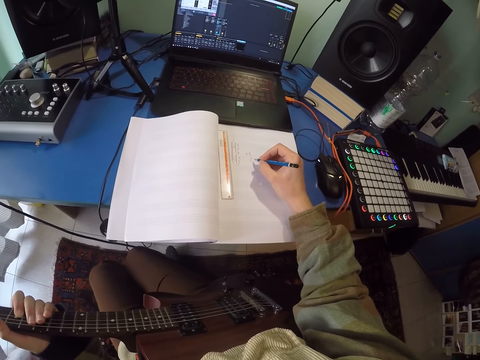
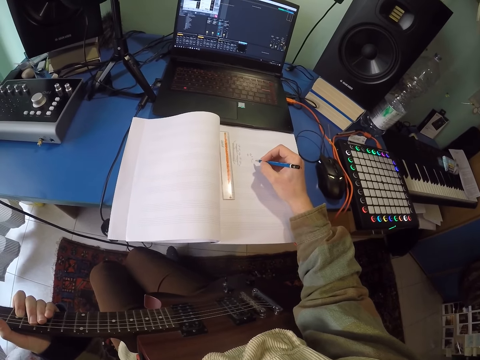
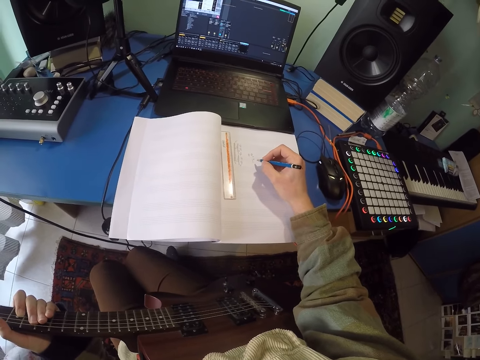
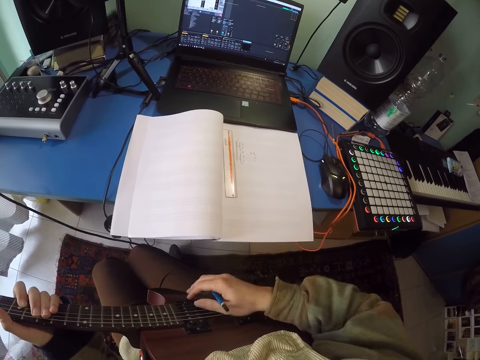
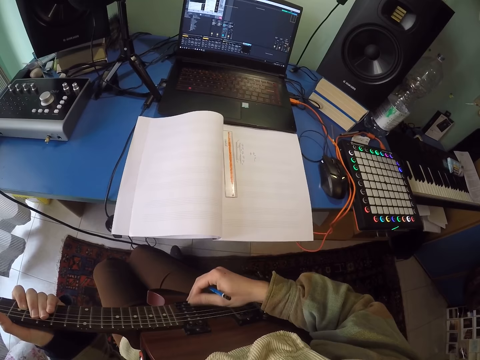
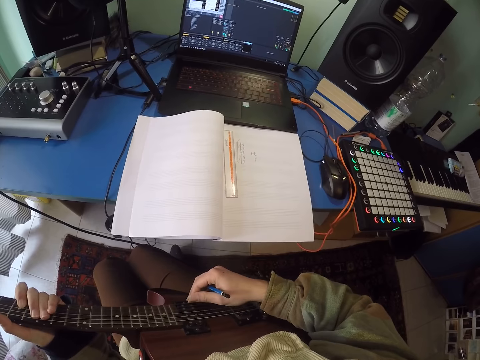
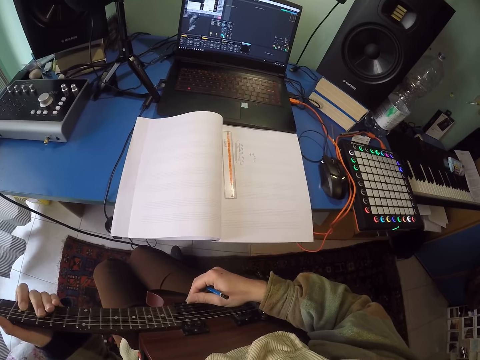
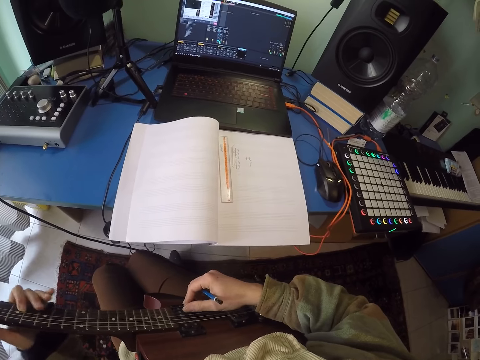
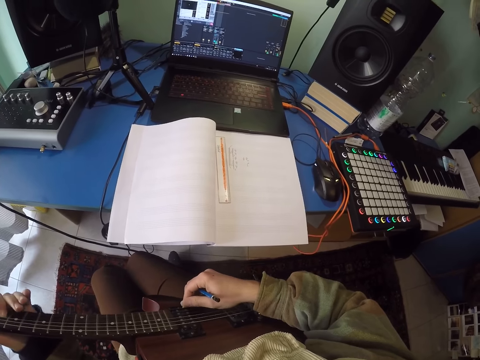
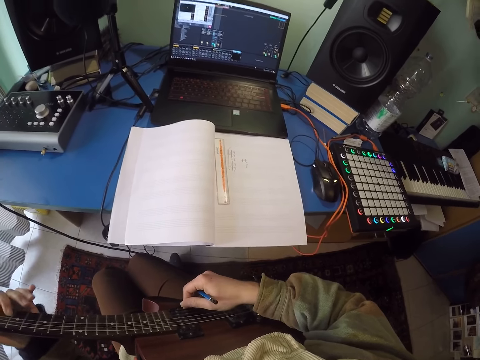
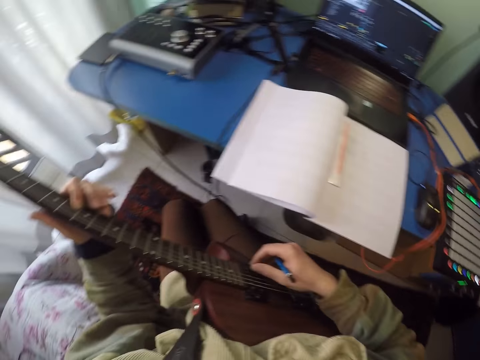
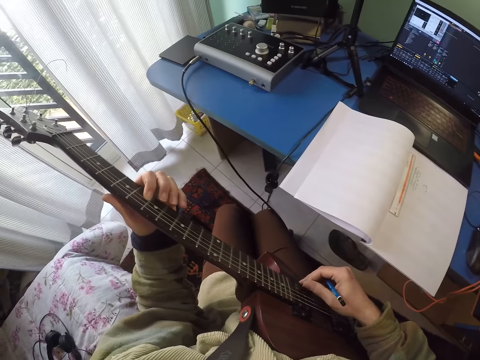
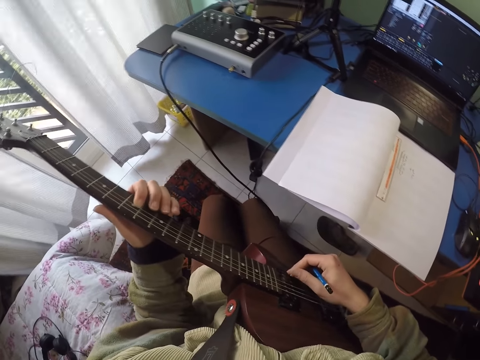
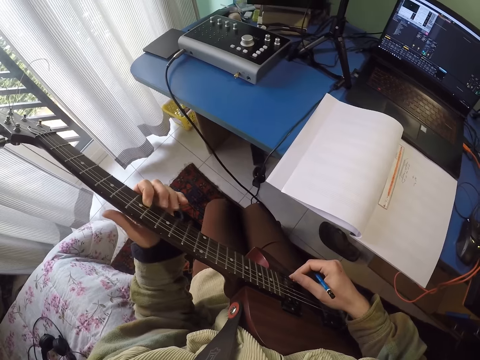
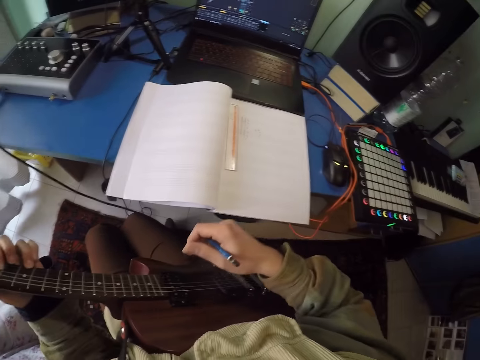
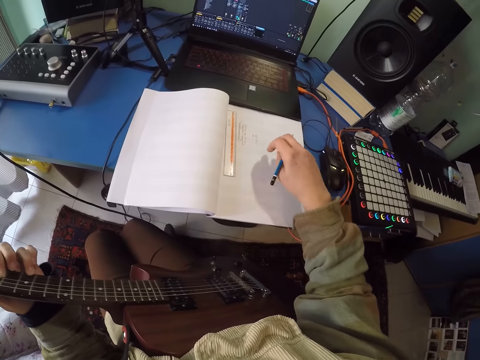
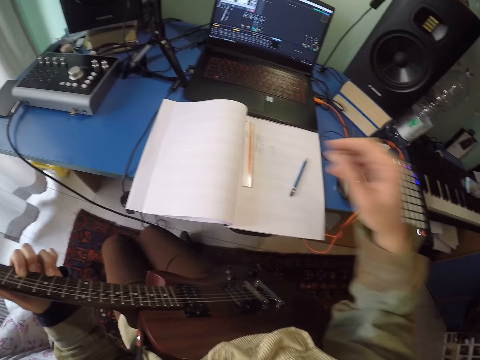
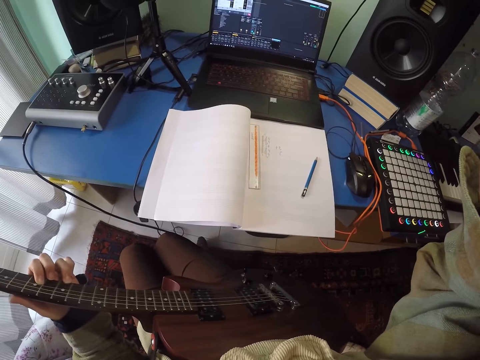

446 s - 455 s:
The camera wearer plays a guitar with both hands. They place a pencil on the book.
